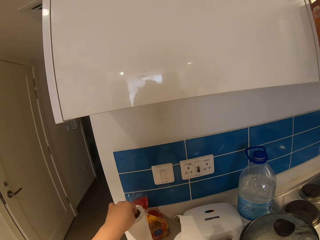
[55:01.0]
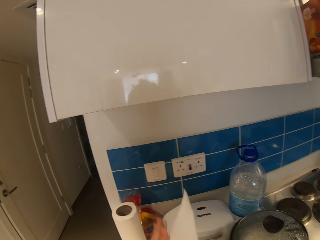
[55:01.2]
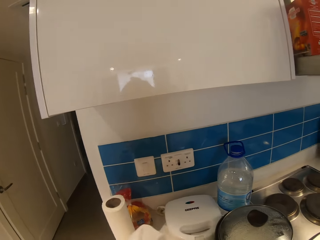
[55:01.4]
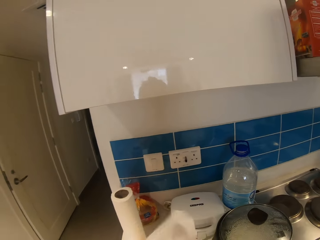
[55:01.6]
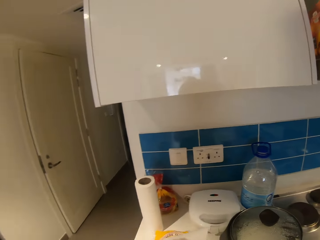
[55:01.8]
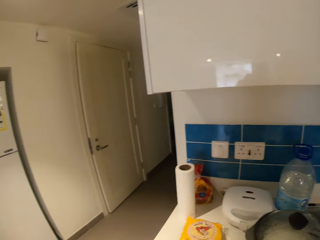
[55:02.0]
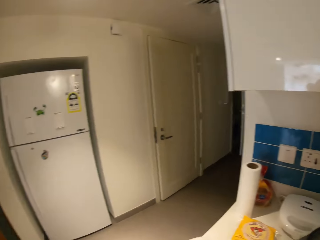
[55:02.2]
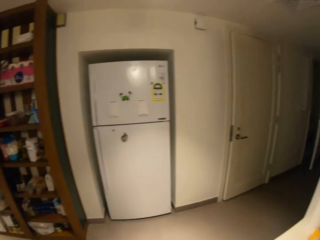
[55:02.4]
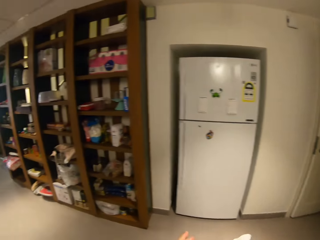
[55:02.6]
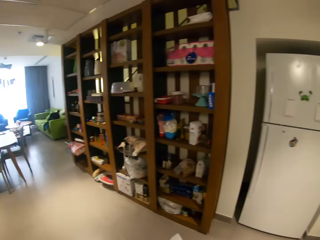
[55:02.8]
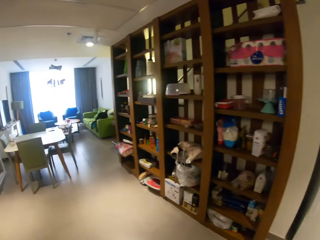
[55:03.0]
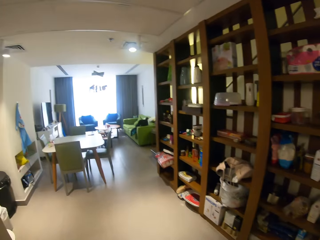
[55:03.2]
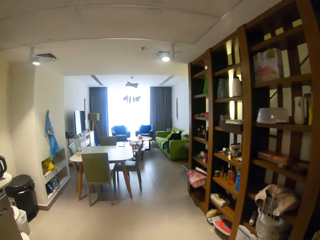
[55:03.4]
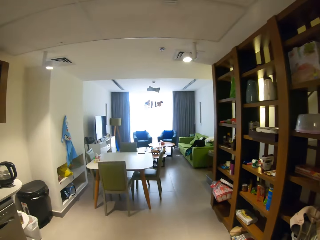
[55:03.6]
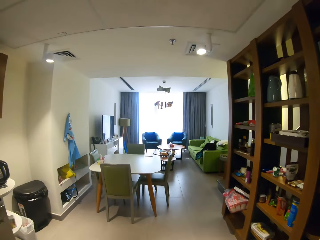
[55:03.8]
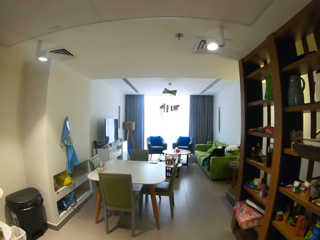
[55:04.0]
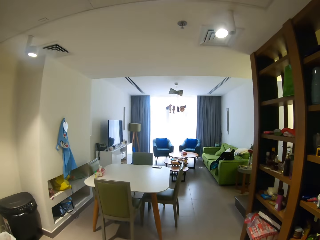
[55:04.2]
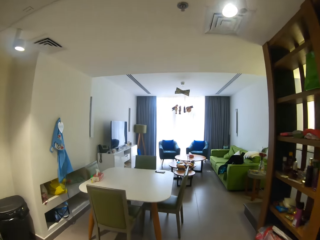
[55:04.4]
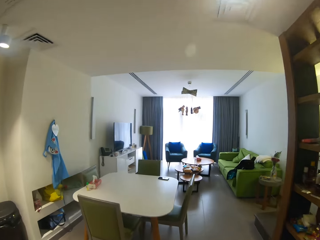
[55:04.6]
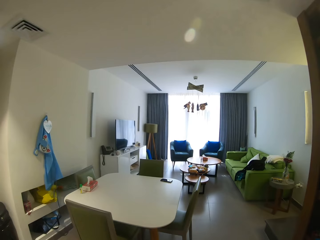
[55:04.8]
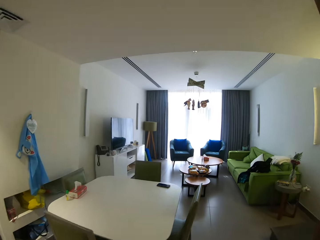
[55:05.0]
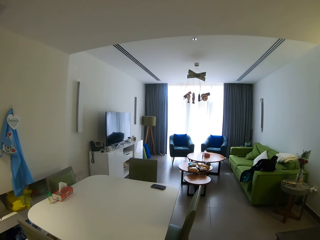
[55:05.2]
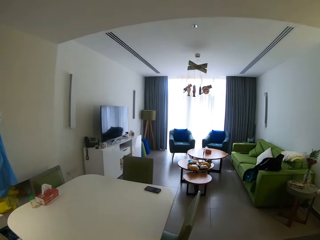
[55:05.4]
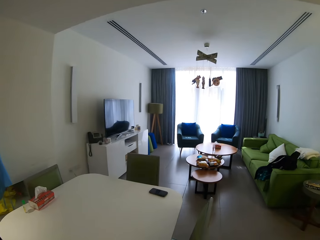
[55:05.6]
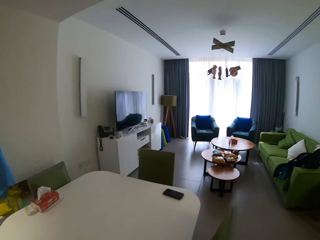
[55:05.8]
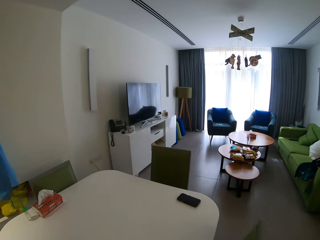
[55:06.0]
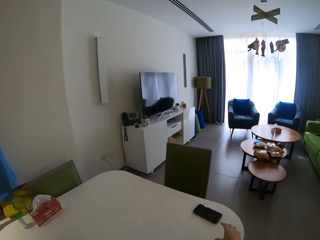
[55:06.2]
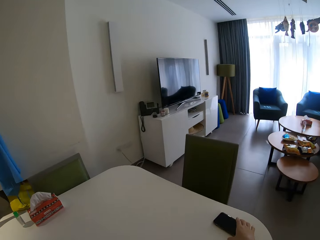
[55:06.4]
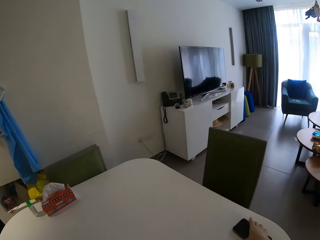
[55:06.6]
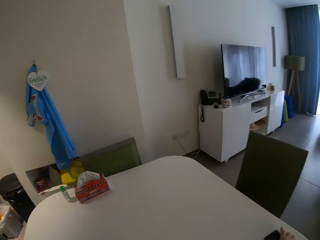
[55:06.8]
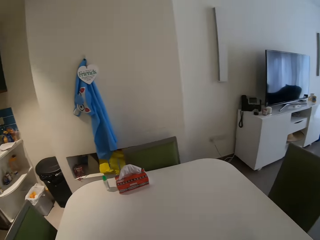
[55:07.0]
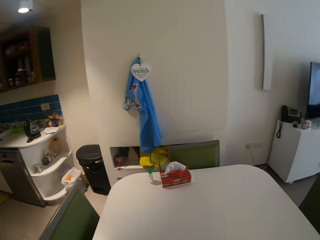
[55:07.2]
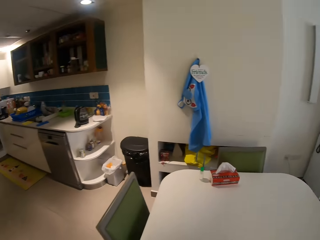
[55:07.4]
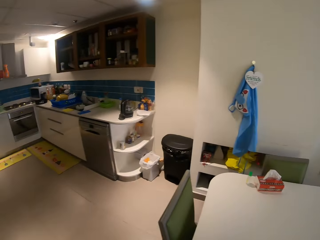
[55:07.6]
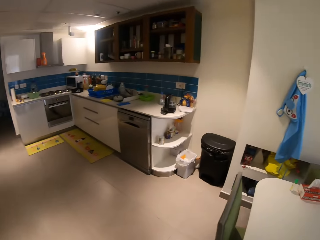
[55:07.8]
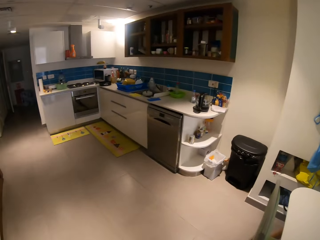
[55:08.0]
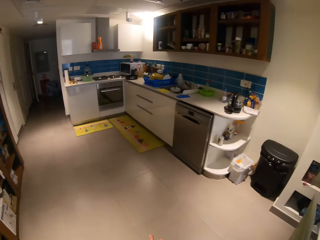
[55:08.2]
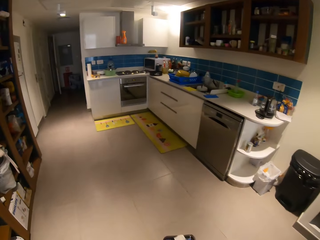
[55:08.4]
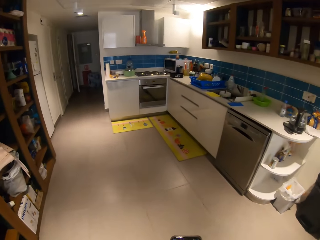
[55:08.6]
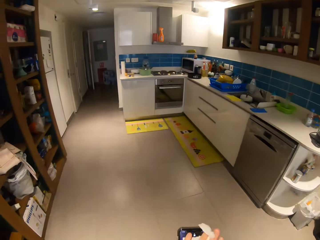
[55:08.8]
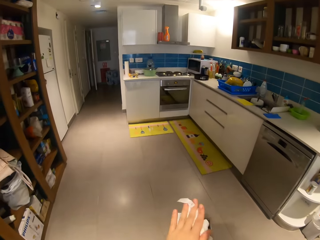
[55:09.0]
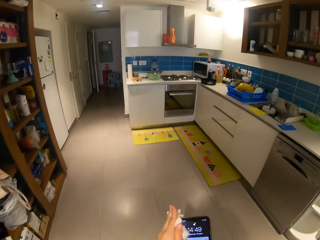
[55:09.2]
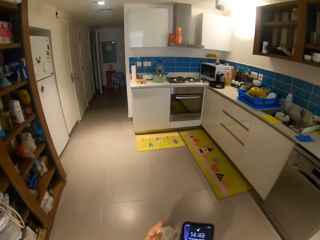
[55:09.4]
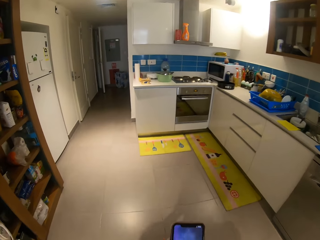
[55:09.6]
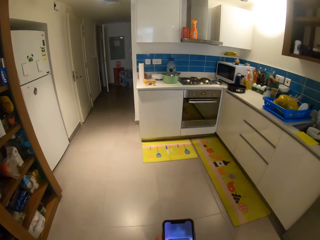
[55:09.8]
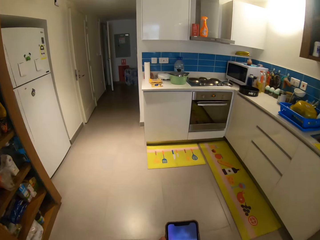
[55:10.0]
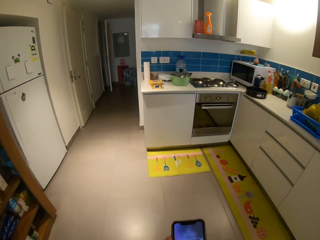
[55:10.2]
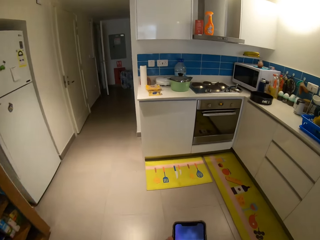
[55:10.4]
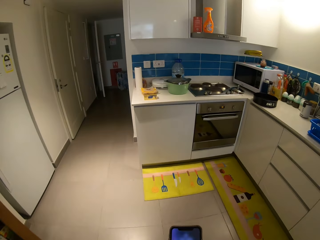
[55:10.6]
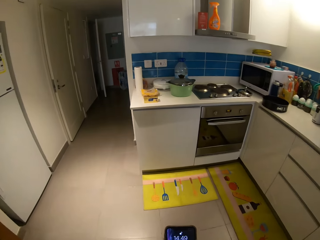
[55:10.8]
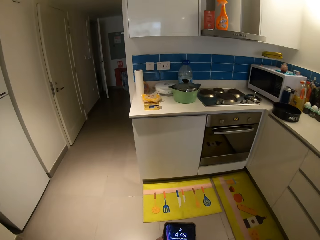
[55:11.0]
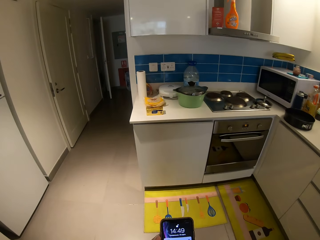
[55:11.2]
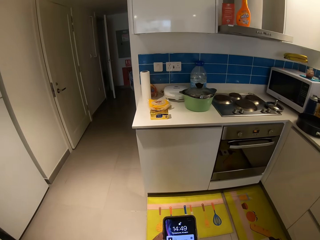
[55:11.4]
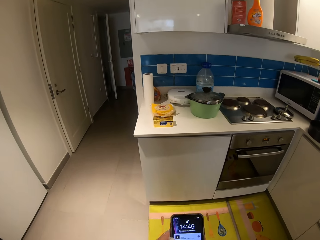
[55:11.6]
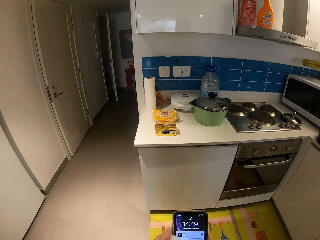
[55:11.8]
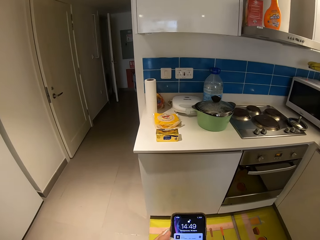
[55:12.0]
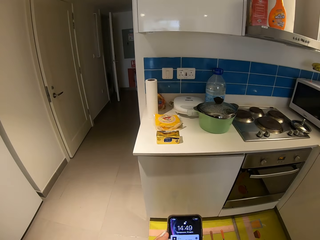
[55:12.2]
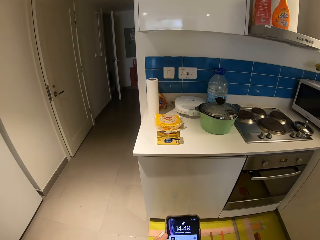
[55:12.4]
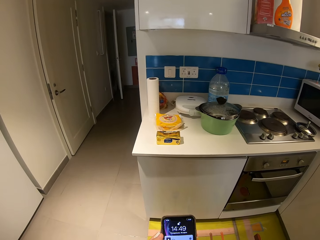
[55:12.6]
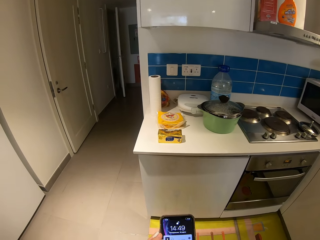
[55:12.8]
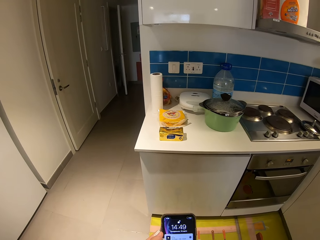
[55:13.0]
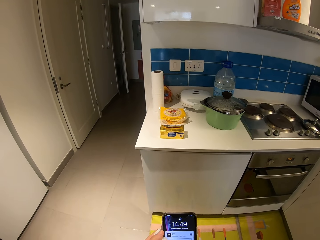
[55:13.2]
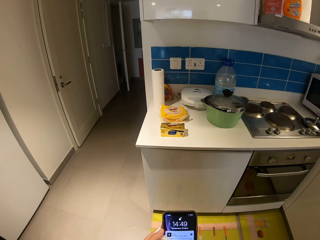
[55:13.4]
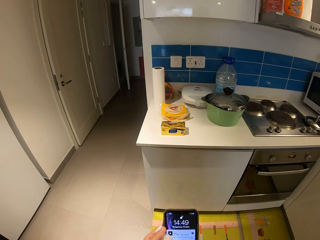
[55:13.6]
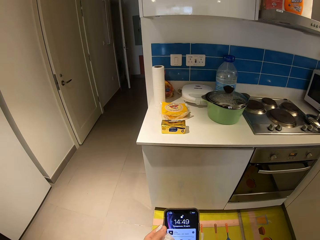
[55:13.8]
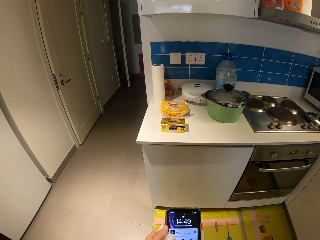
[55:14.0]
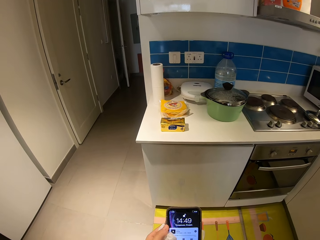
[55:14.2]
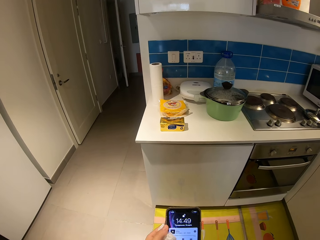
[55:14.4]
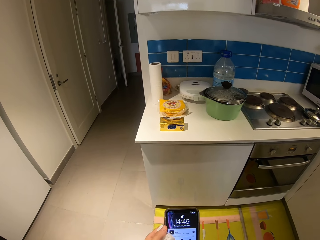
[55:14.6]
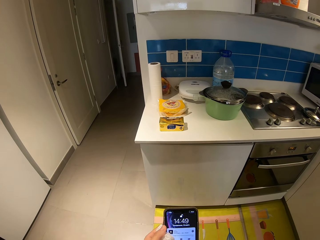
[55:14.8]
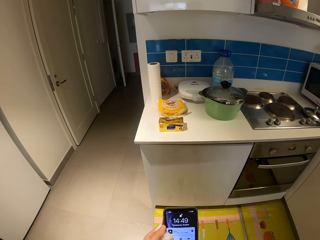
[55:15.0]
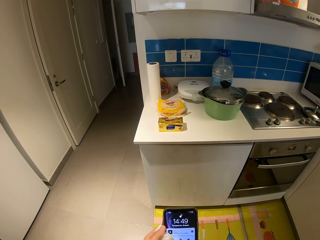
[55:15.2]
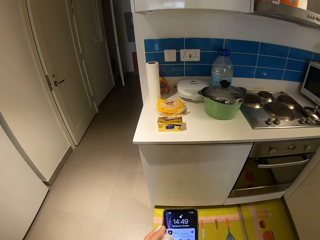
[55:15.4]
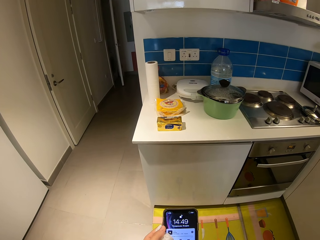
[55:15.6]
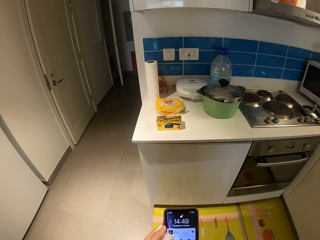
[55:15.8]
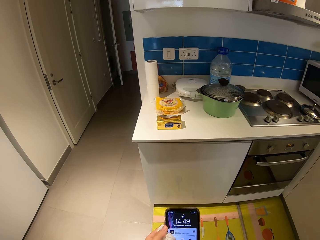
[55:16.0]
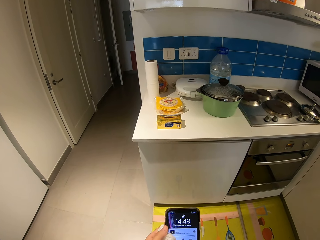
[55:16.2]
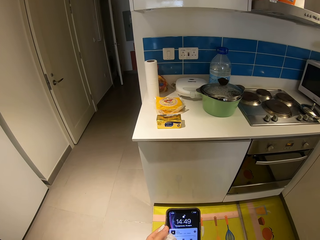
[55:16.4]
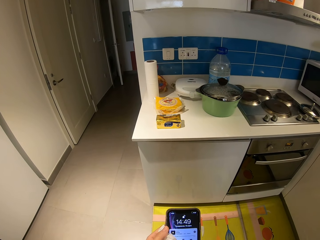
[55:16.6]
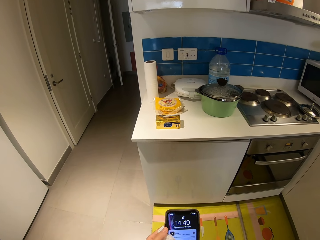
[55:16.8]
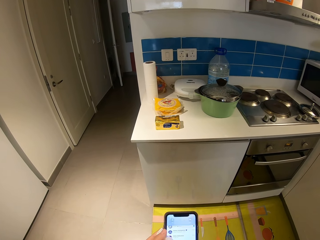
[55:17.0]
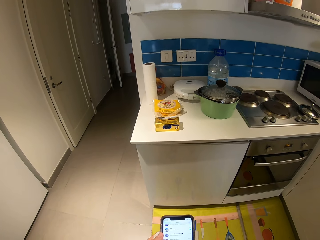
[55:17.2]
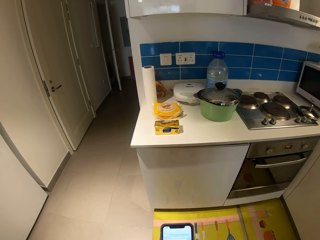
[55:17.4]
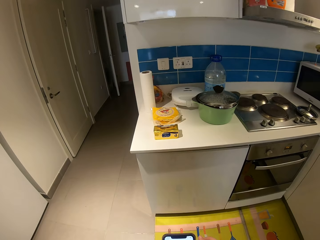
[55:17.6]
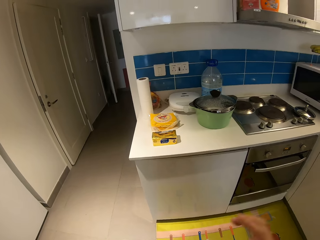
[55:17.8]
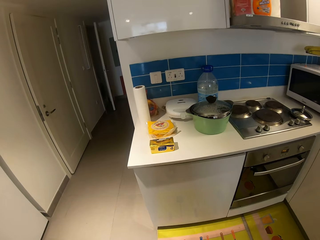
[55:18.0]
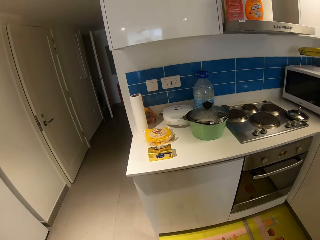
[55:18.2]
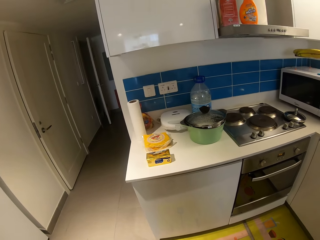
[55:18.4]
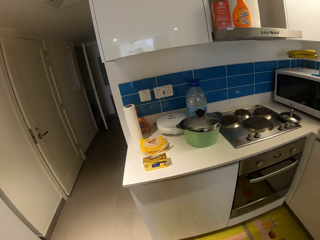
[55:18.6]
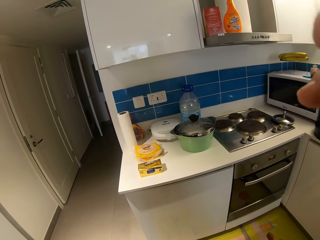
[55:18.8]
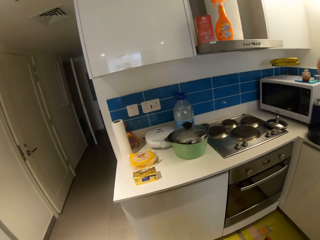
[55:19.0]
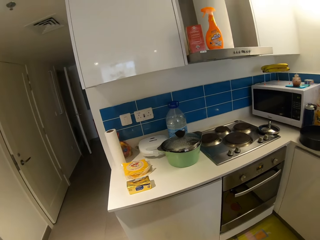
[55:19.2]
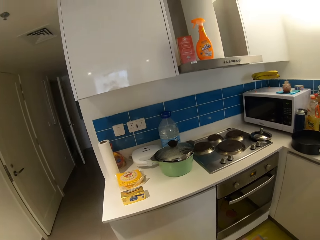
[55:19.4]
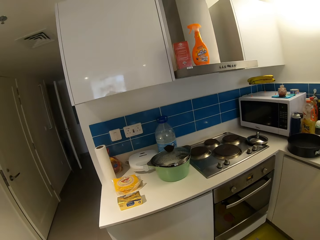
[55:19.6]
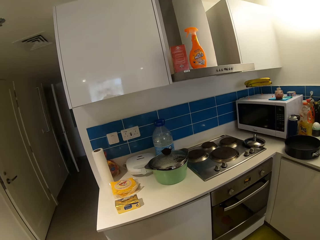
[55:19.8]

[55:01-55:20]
The camera wearer wipes his hands with the piece of tissue paper. He walks toward the table. He picks up a phone on the table with his right hand. He wipes the phone with the piece of tissue in his left hand. He walks toward the worktop with the phone in both hands. He stands in the house. He operates the phone with both hands. He adjusts the camera on his head with his right hand.
